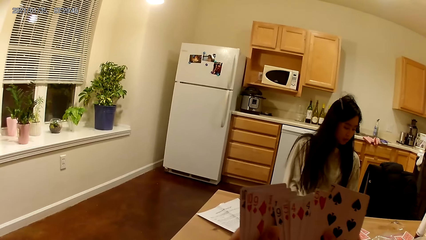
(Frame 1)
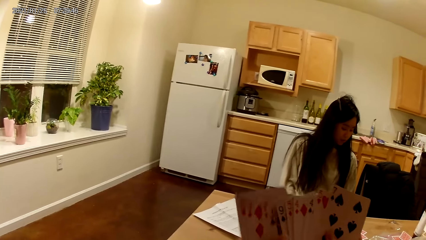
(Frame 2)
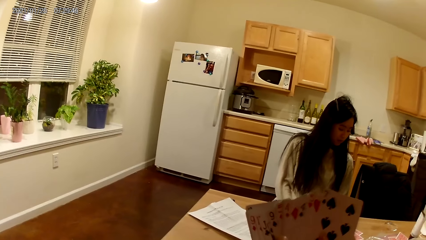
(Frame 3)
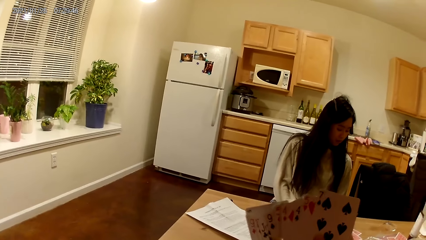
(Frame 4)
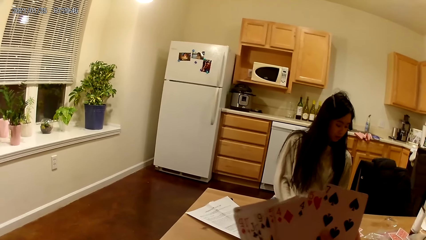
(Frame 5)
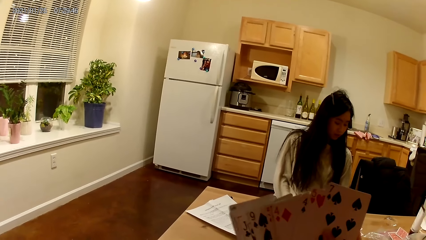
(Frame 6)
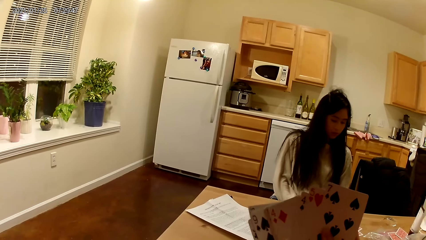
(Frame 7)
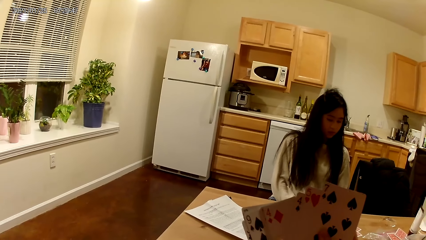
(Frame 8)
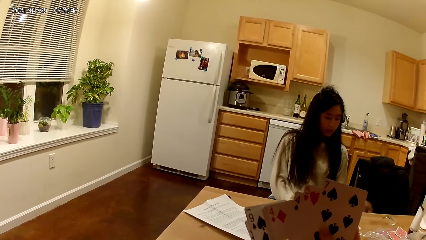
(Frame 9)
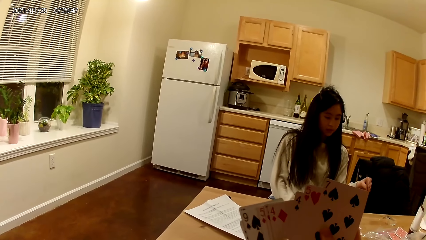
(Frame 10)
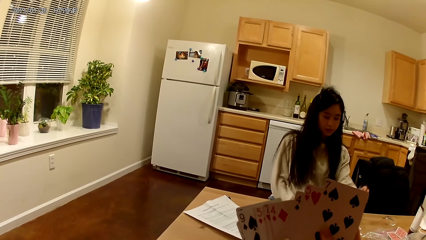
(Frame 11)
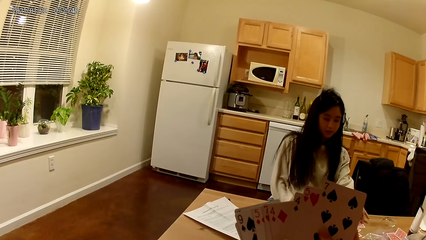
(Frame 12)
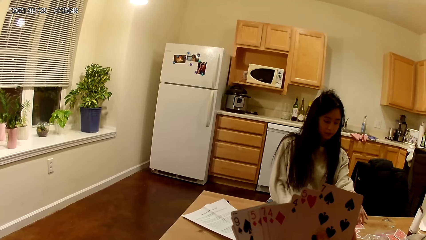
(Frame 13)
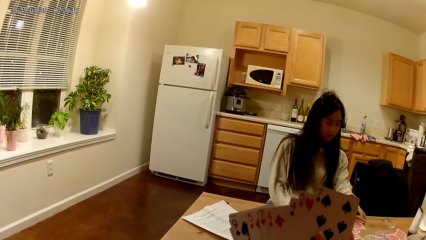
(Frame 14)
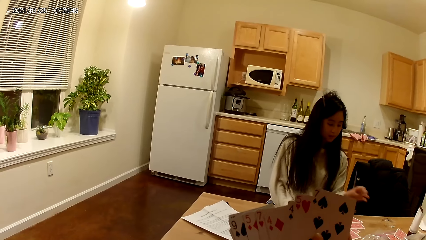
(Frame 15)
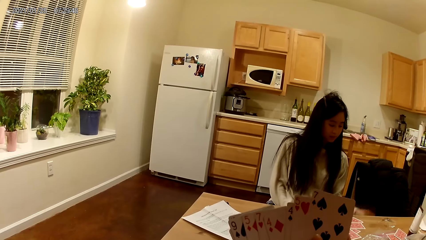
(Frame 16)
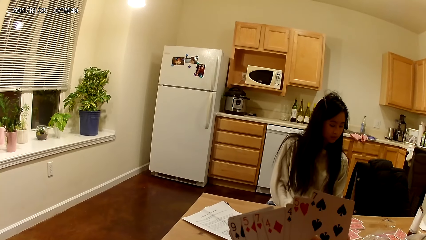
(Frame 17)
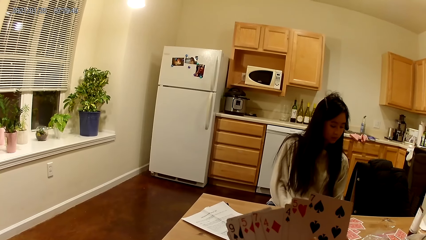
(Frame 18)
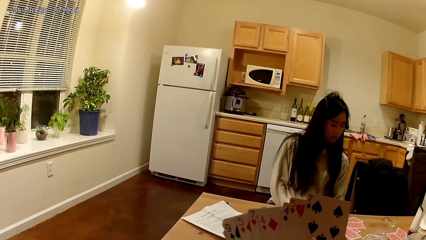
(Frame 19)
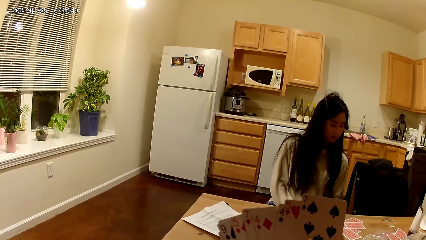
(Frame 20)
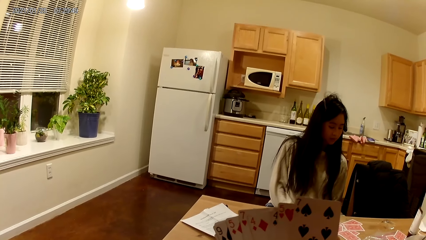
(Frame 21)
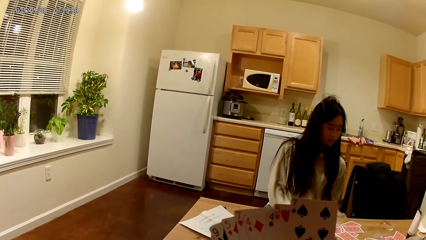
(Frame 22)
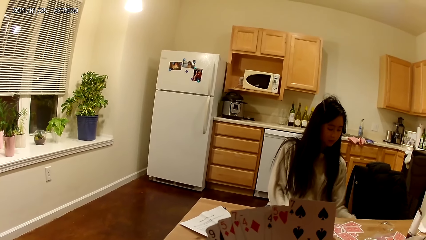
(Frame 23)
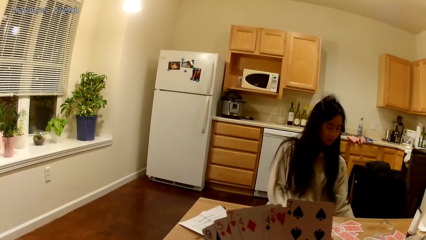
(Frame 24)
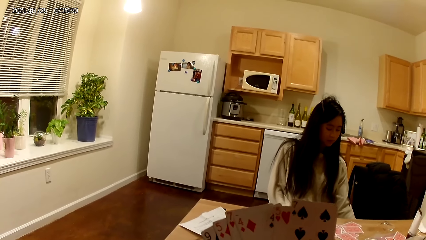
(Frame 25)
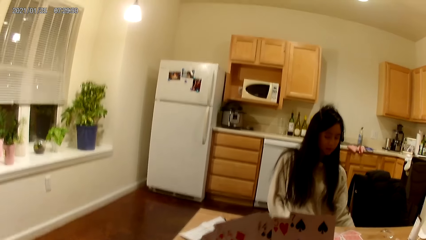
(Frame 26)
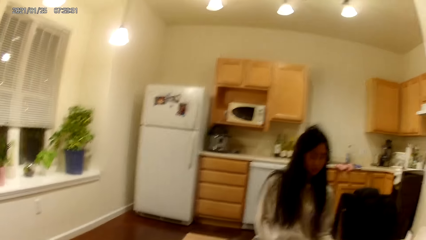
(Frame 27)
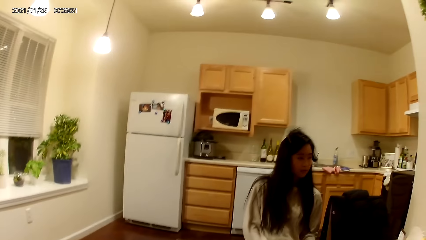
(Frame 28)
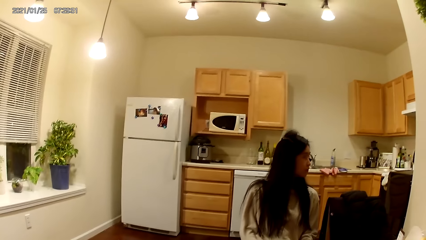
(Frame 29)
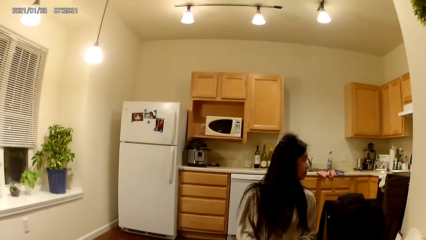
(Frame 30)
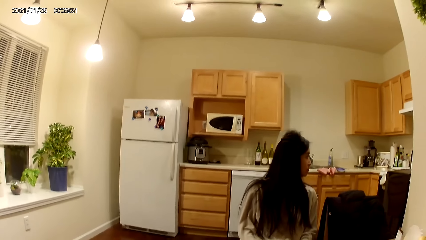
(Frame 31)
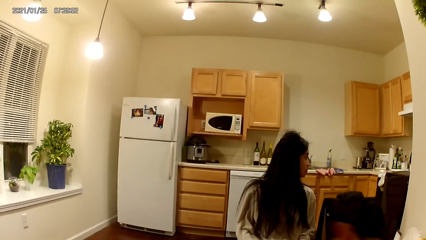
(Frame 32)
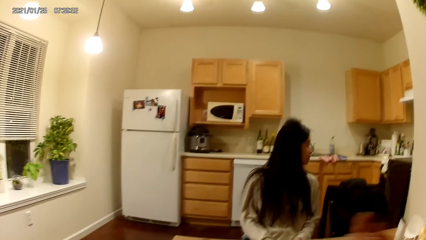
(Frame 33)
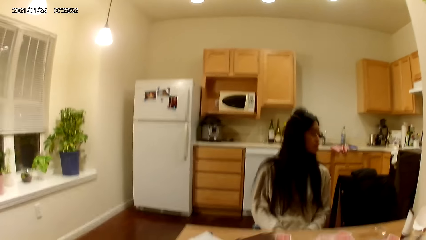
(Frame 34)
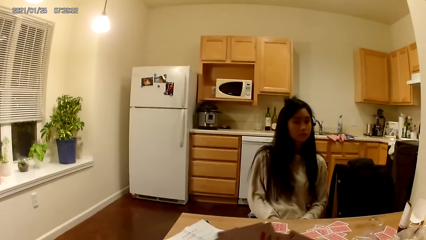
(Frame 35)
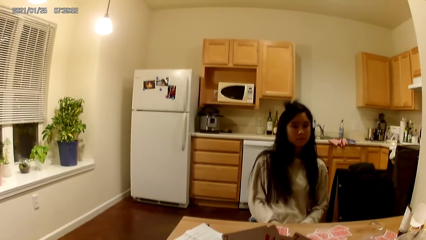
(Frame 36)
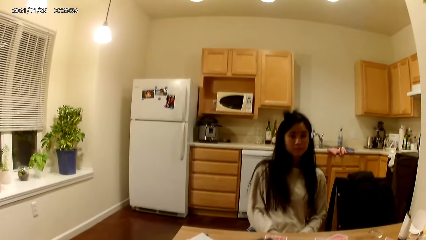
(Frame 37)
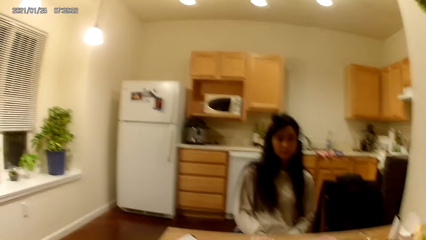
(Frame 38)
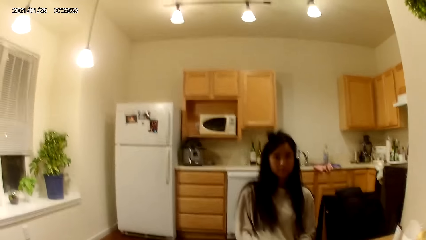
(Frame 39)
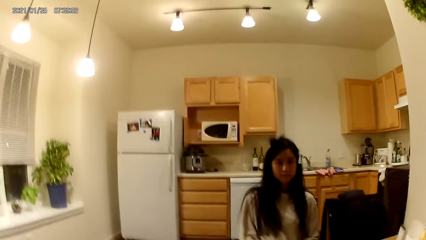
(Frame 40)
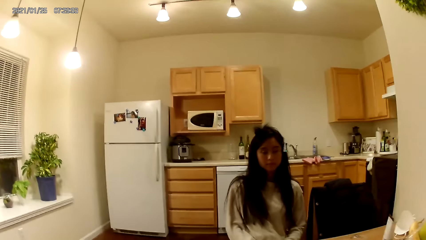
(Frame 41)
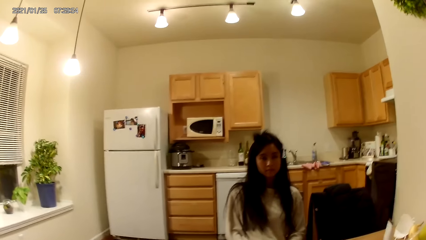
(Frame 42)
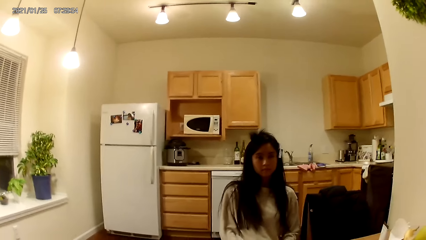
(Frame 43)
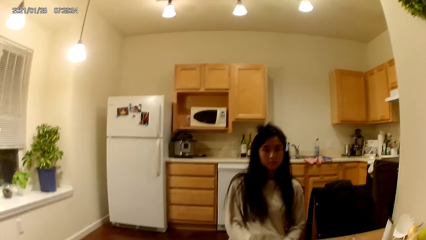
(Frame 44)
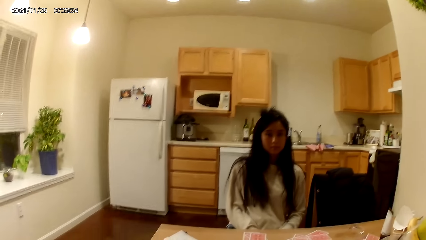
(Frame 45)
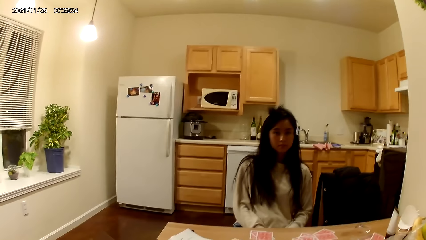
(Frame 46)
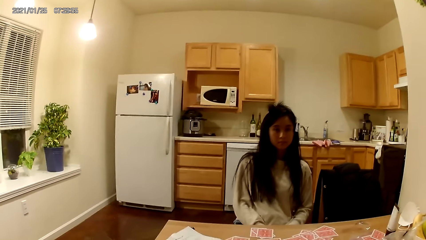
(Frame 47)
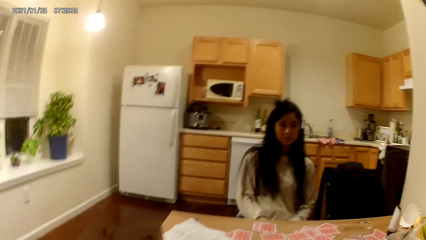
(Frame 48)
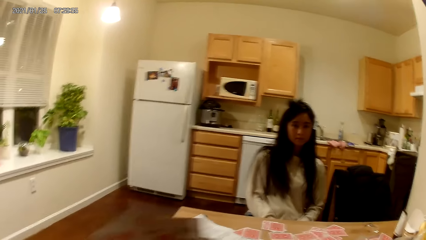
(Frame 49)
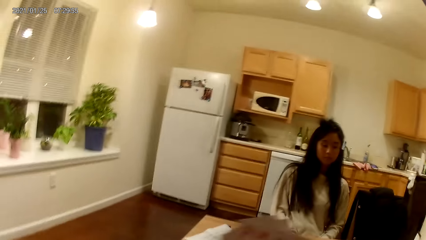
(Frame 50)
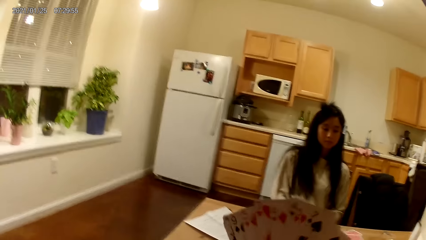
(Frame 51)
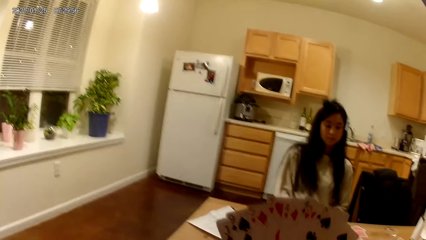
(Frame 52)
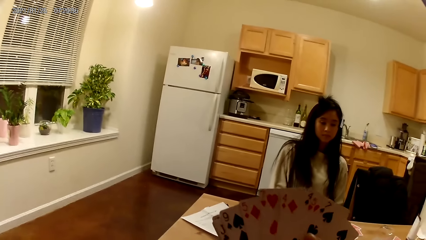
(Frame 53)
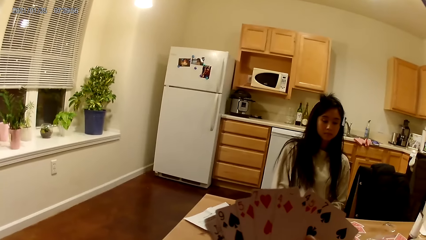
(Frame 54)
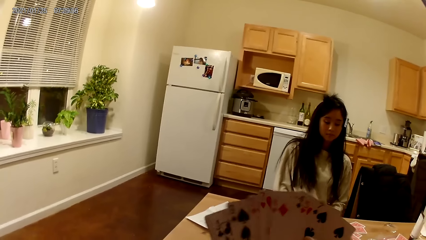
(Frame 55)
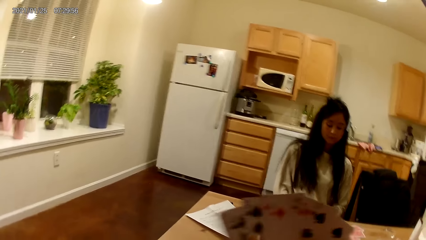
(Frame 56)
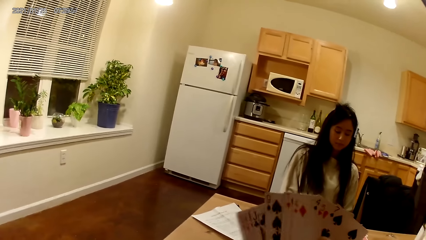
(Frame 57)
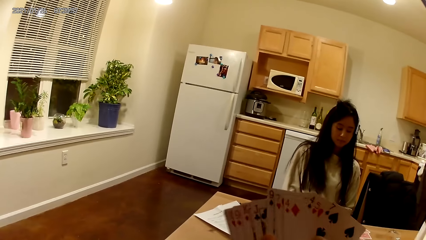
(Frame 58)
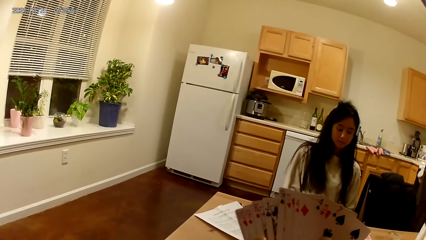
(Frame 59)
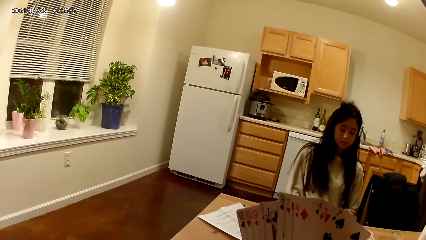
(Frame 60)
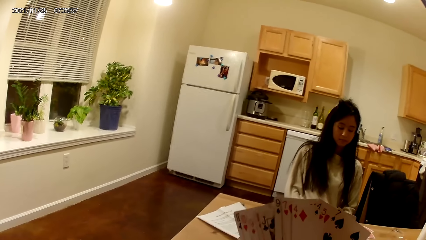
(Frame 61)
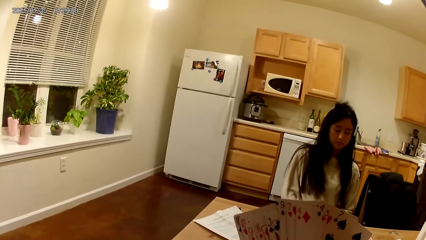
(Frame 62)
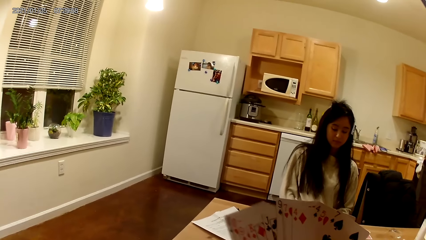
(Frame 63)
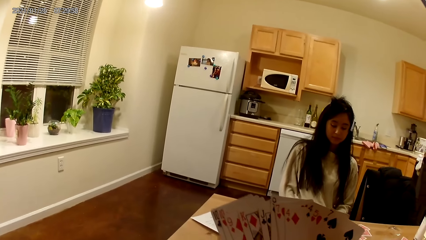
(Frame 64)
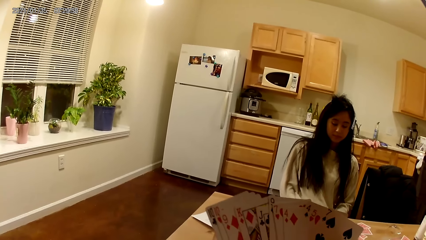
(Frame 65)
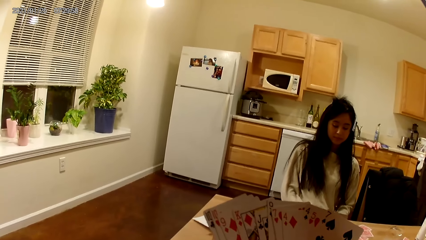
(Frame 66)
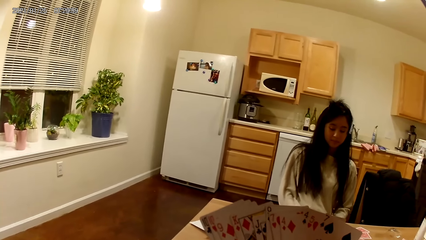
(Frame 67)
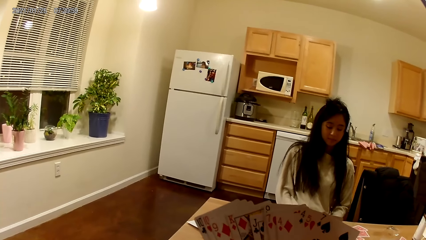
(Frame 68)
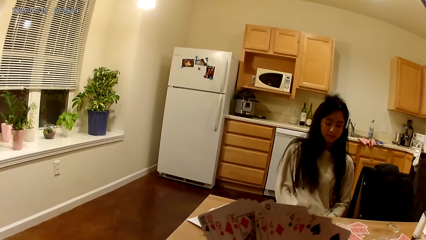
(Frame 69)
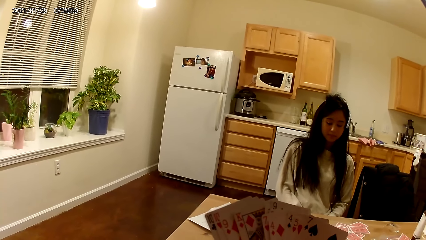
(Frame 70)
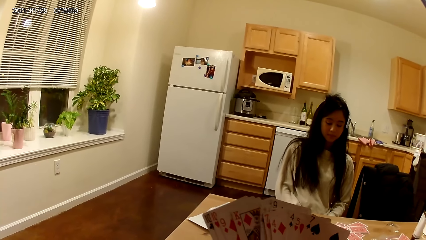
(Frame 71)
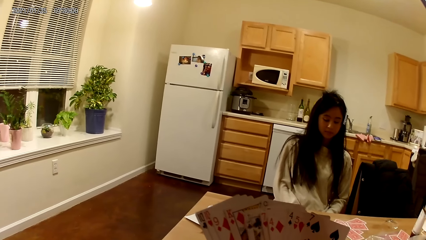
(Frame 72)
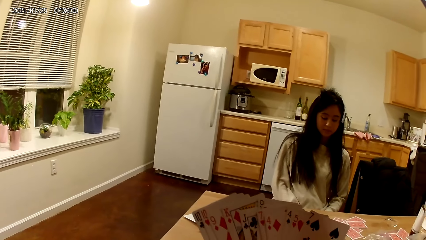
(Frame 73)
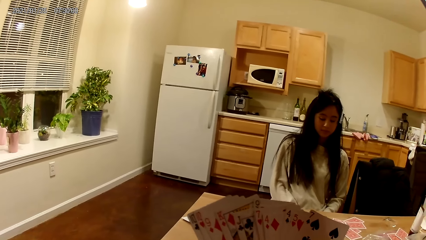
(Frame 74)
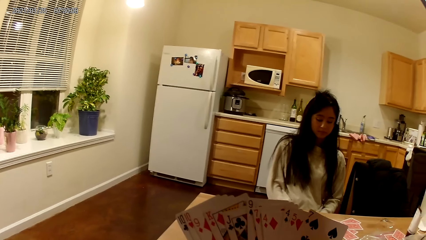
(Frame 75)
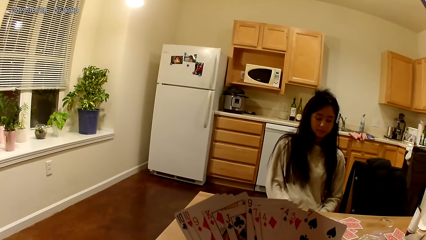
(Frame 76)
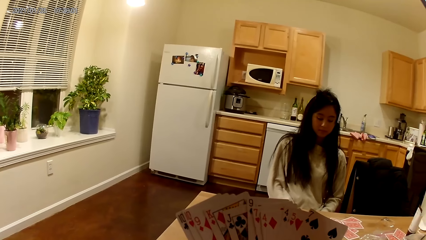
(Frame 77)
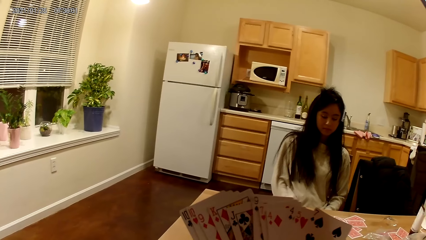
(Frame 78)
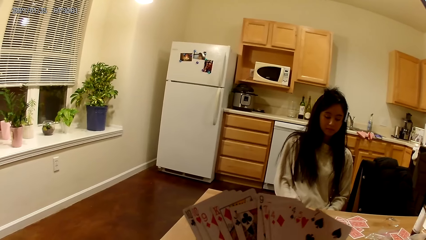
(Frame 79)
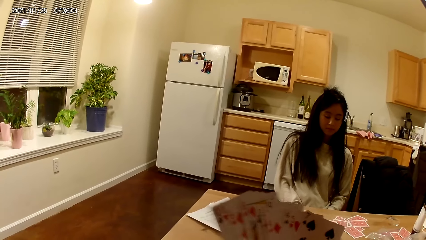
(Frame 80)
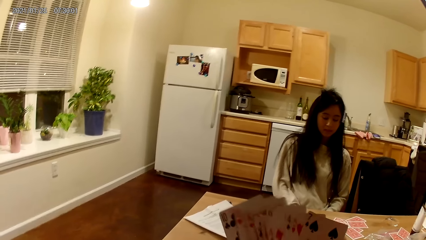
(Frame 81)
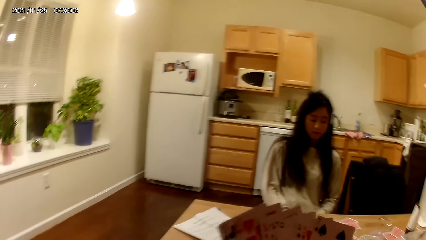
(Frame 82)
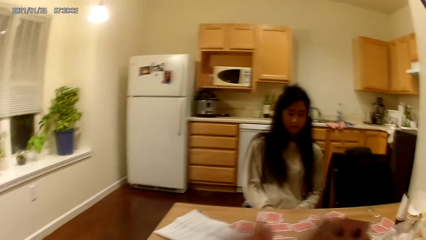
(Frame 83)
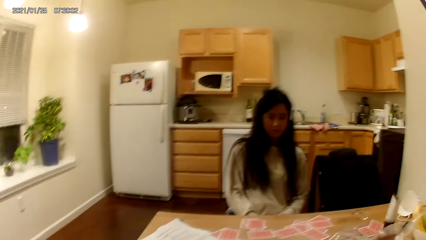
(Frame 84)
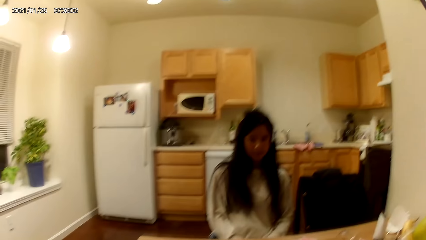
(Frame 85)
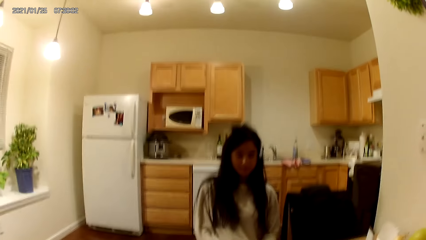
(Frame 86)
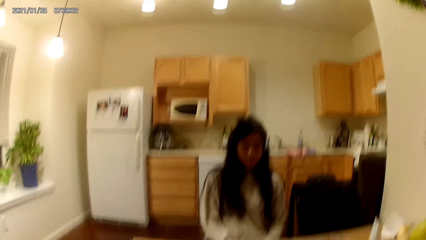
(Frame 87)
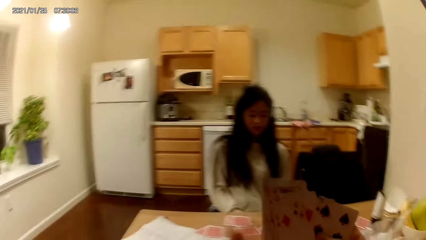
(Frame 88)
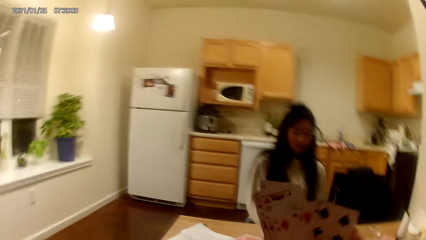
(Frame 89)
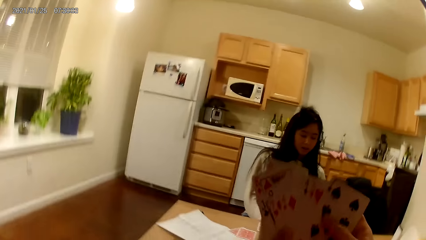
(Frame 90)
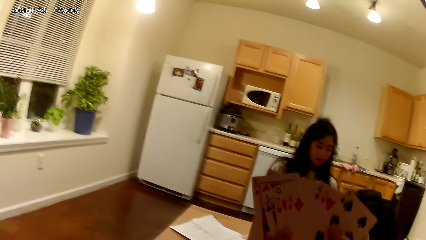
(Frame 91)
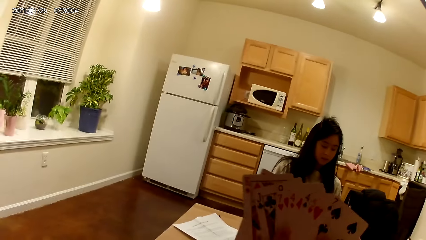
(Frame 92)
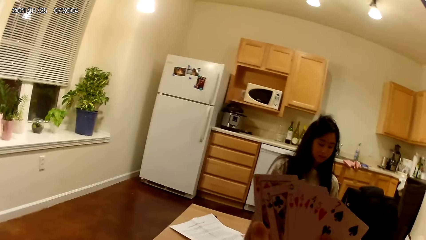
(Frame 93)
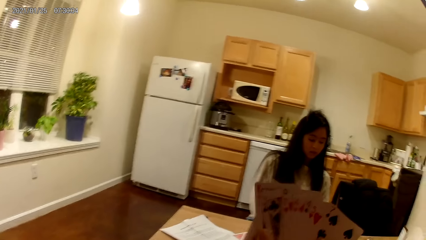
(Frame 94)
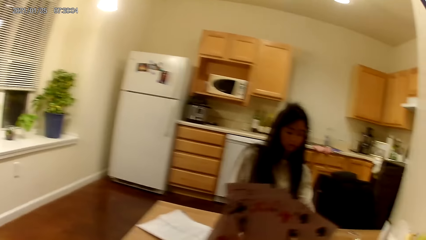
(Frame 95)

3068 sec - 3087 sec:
The woman places another card on the table. The camera wearer shuffles the cards in her hands. She places another card on the table.
